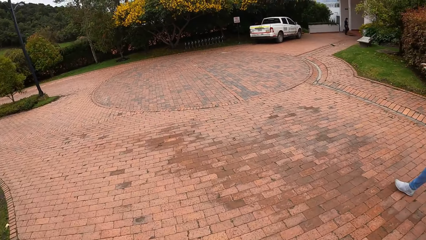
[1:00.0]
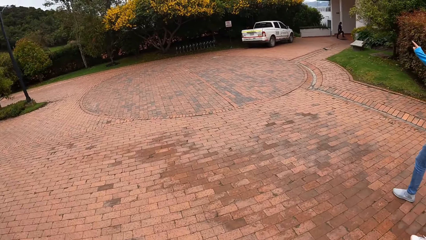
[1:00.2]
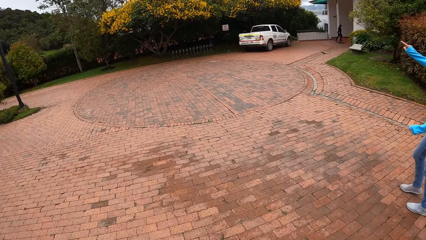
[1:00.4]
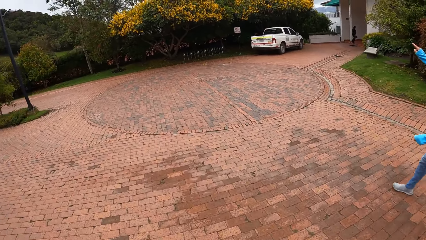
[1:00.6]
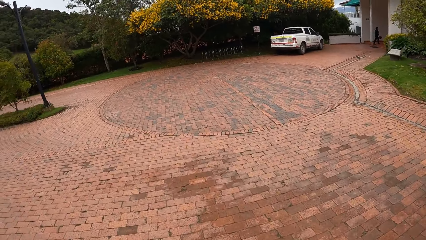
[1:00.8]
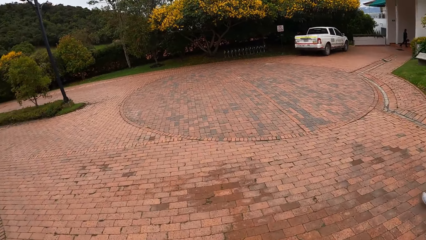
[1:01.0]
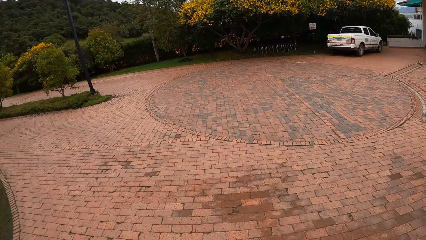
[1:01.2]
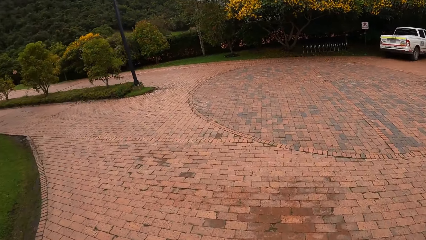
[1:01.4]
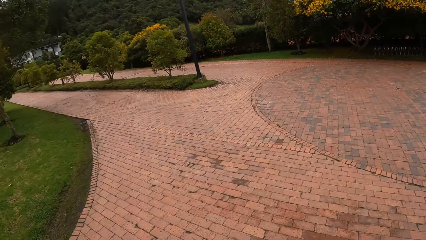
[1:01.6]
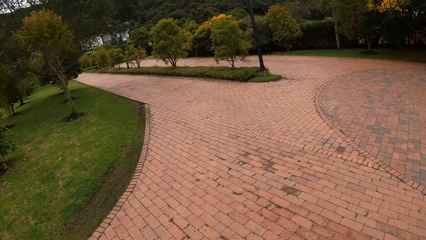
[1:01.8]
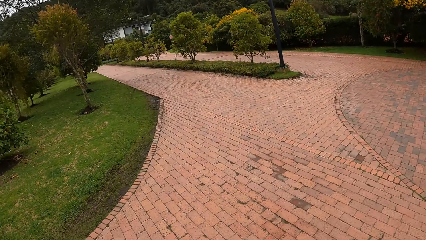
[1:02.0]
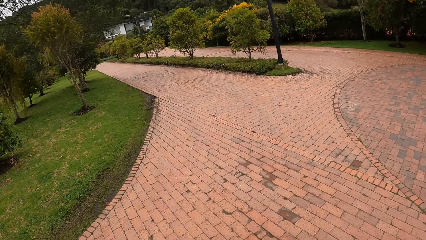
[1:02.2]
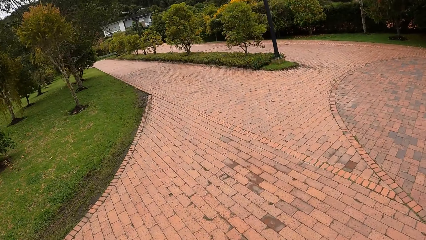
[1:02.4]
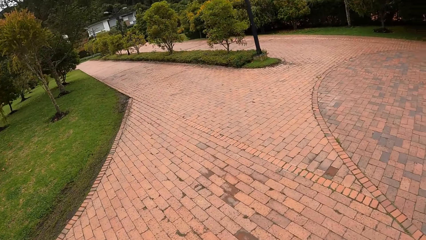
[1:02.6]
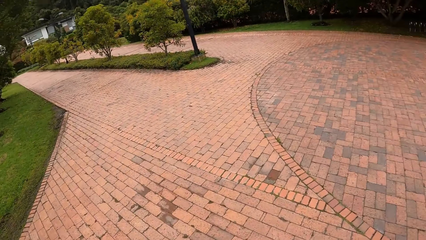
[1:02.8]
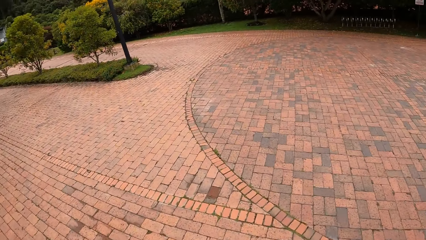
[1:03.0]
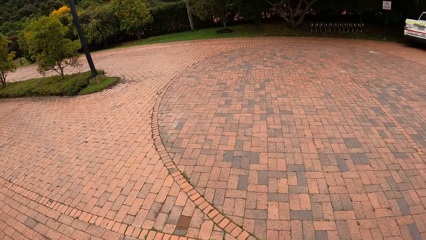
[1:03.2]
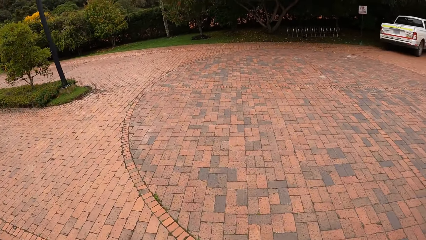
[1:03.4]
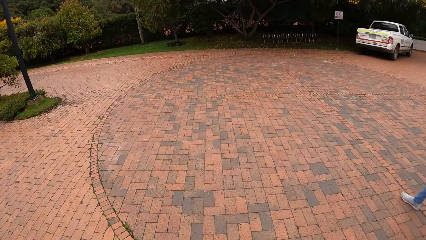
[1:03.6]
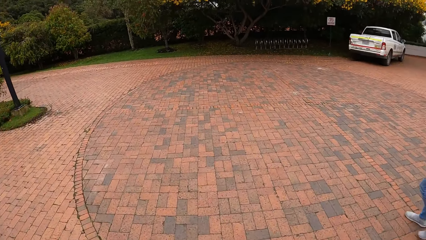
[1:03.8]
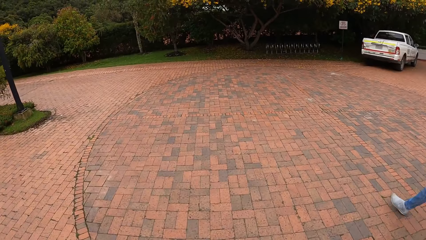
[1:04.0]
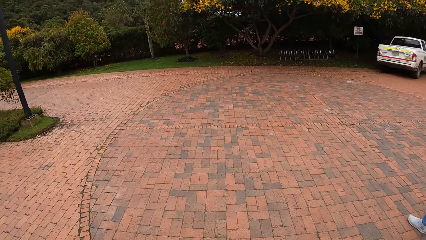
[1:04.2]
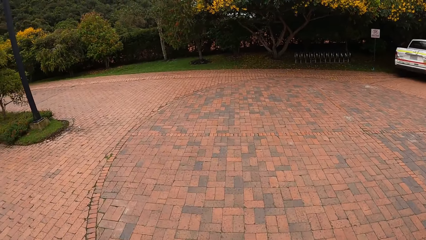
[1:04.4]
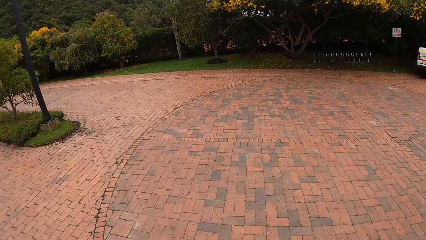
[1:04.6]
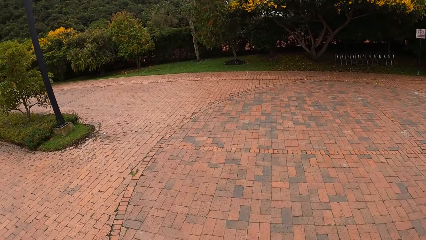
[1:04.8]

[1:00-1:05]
A woman points to a direction with her right hand.

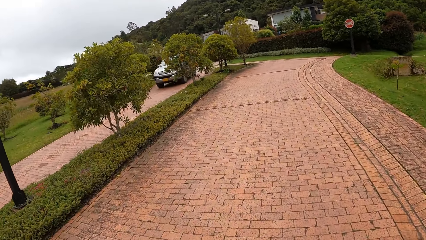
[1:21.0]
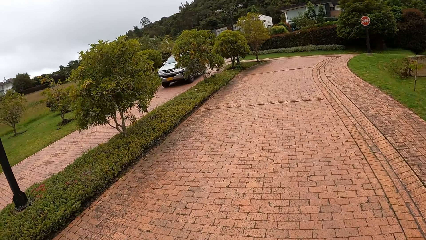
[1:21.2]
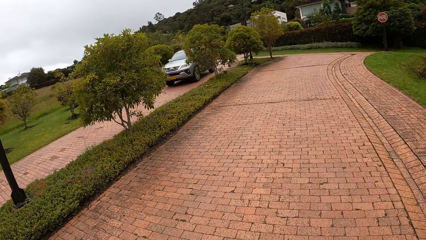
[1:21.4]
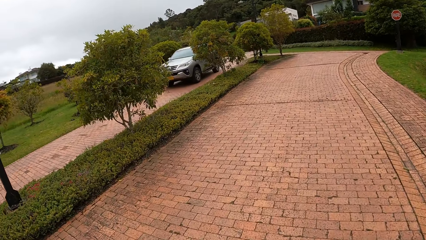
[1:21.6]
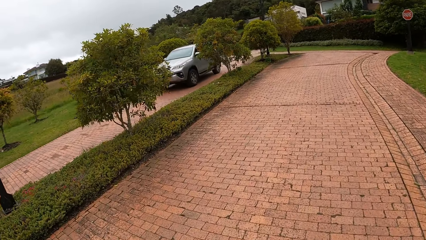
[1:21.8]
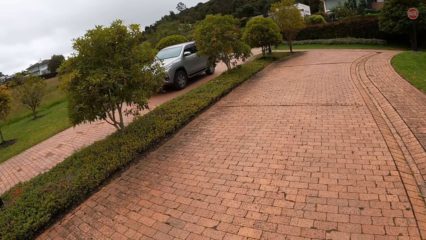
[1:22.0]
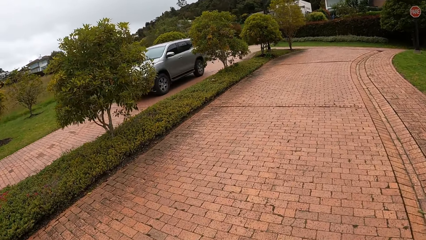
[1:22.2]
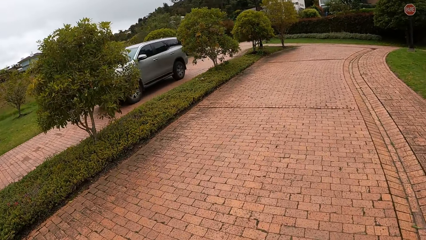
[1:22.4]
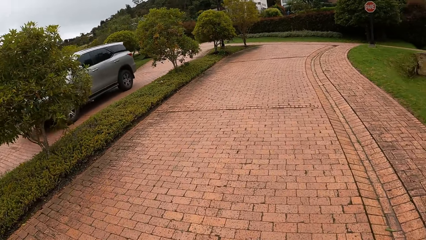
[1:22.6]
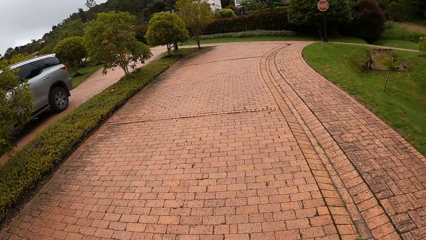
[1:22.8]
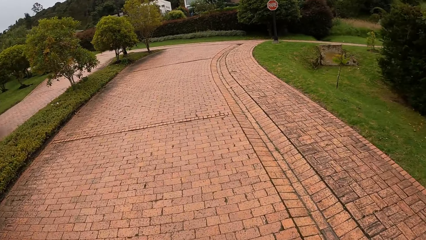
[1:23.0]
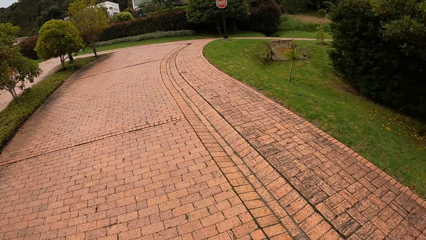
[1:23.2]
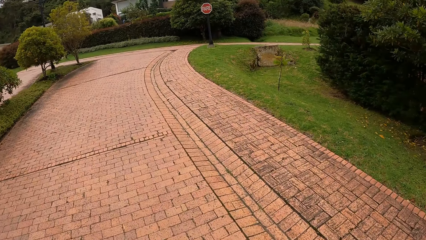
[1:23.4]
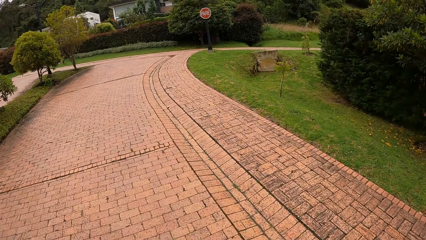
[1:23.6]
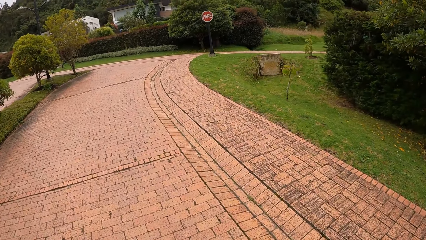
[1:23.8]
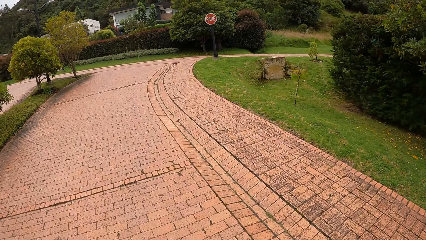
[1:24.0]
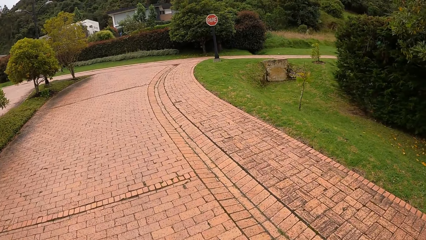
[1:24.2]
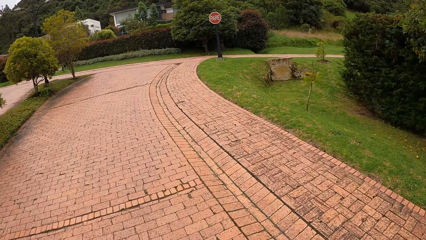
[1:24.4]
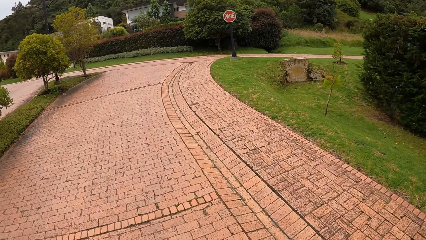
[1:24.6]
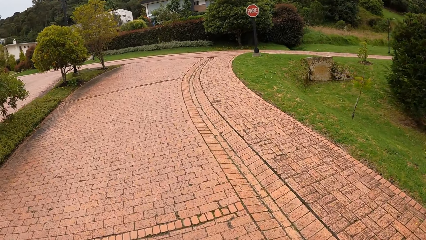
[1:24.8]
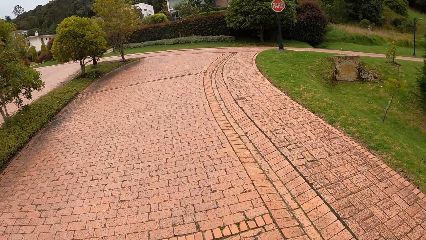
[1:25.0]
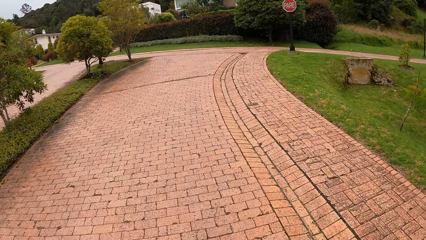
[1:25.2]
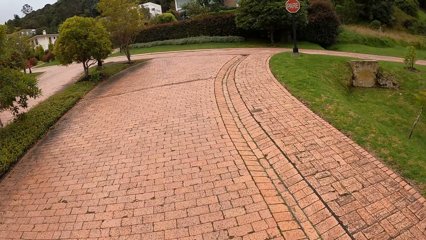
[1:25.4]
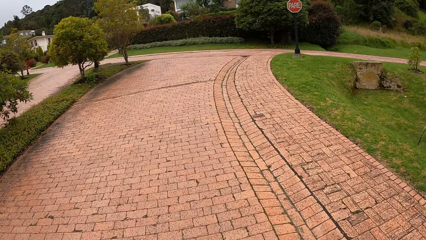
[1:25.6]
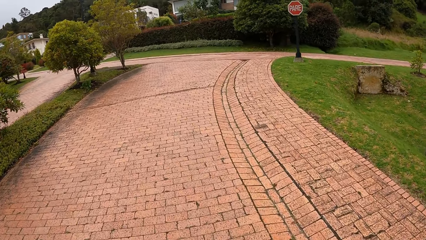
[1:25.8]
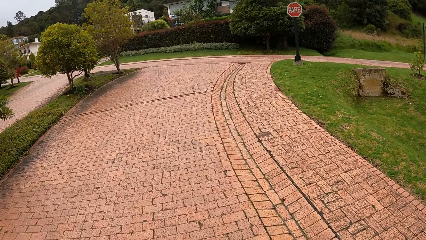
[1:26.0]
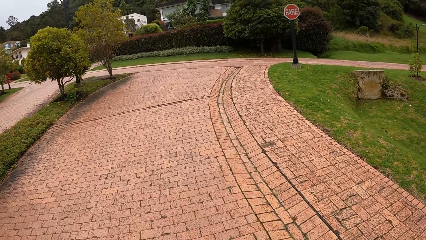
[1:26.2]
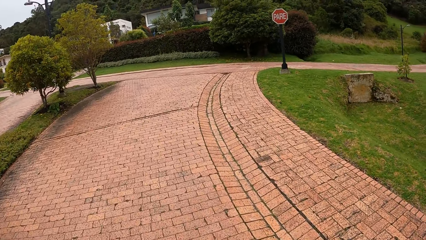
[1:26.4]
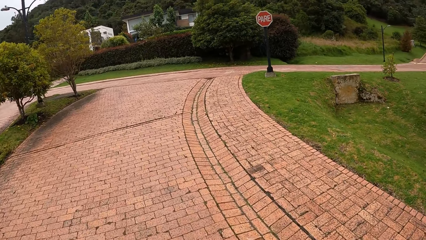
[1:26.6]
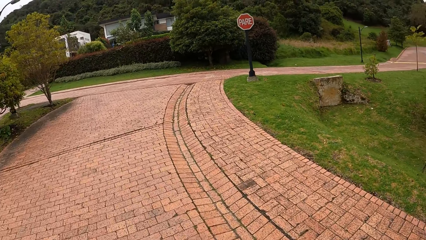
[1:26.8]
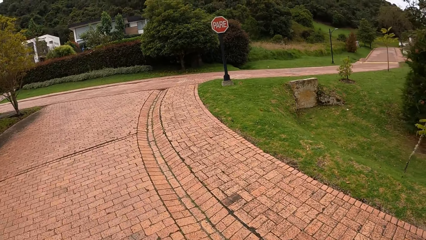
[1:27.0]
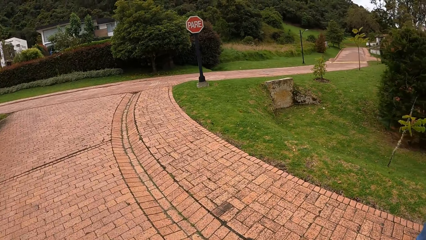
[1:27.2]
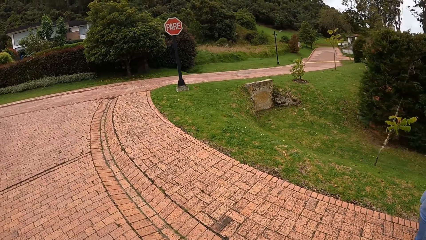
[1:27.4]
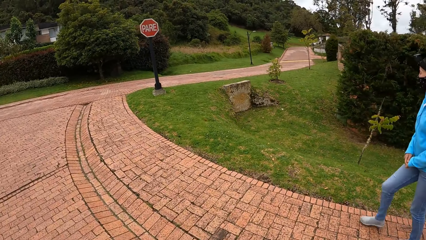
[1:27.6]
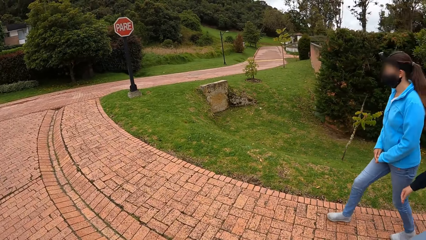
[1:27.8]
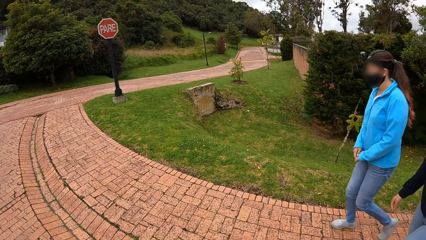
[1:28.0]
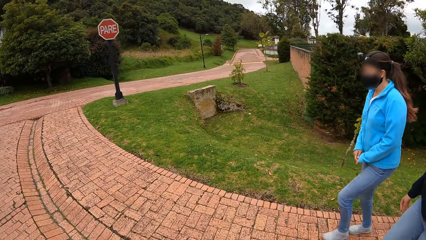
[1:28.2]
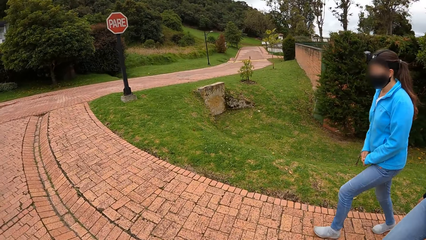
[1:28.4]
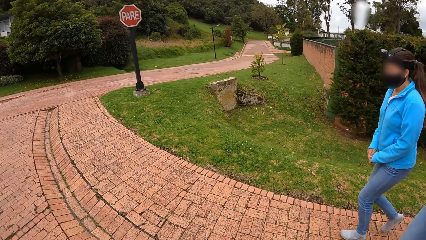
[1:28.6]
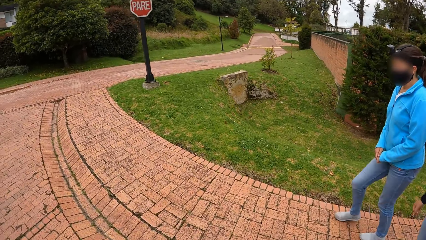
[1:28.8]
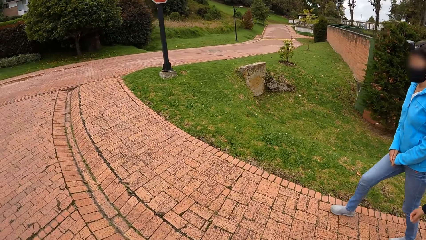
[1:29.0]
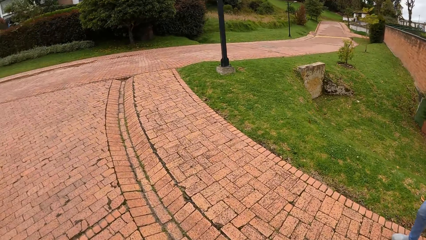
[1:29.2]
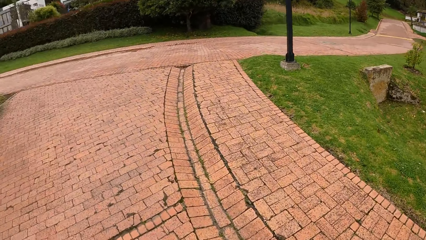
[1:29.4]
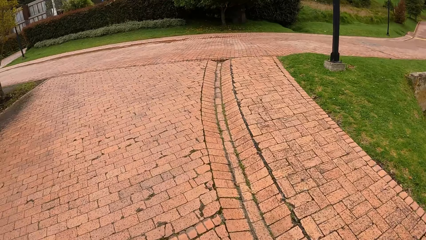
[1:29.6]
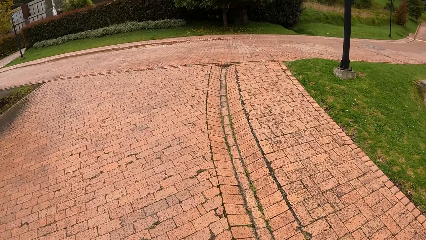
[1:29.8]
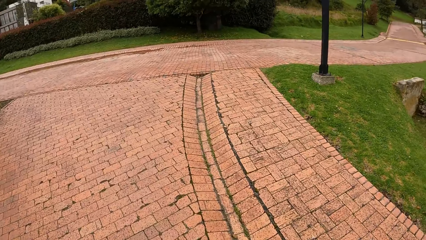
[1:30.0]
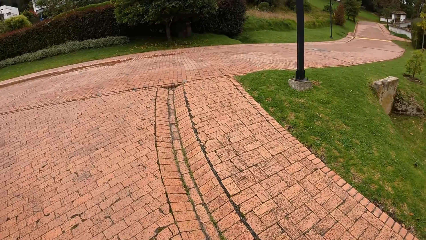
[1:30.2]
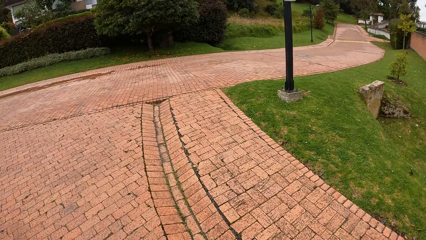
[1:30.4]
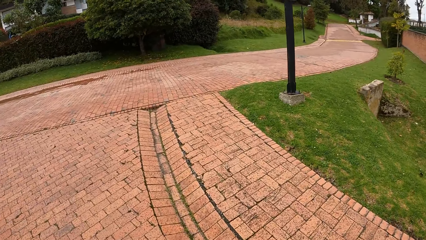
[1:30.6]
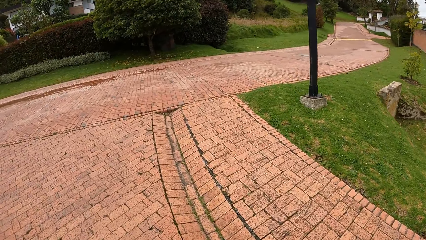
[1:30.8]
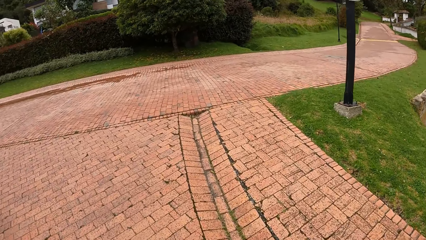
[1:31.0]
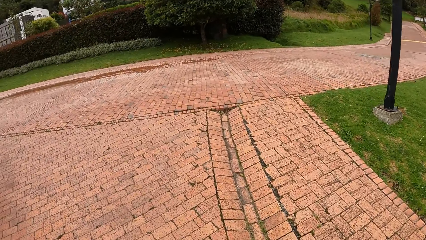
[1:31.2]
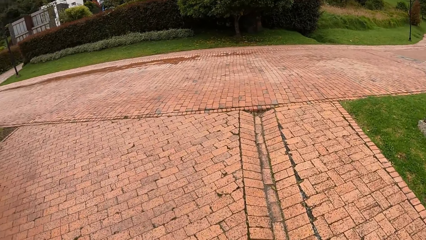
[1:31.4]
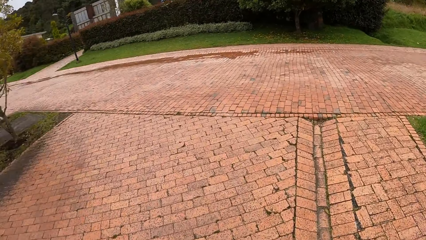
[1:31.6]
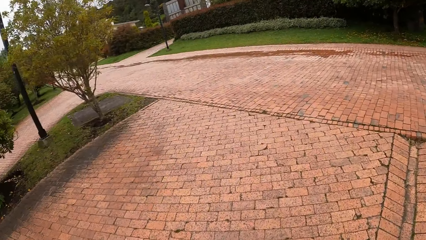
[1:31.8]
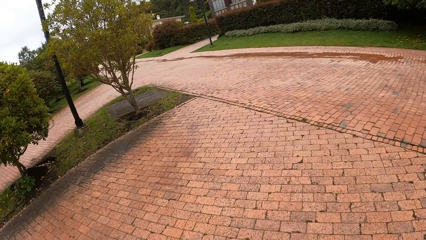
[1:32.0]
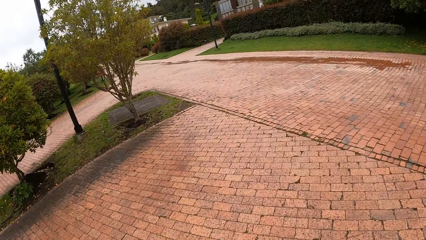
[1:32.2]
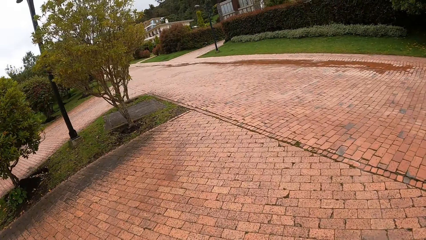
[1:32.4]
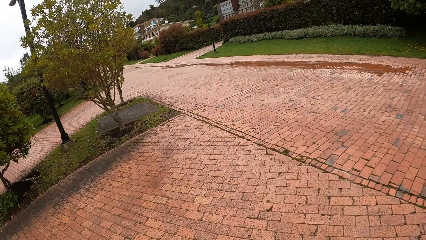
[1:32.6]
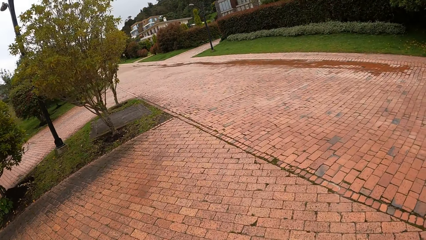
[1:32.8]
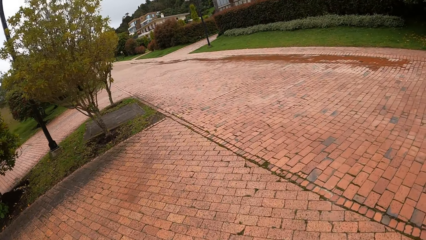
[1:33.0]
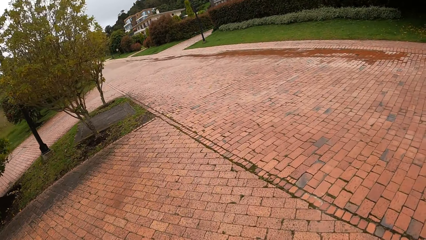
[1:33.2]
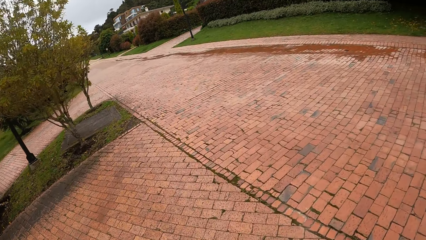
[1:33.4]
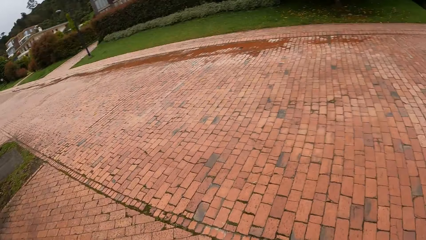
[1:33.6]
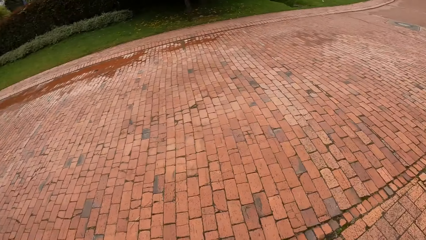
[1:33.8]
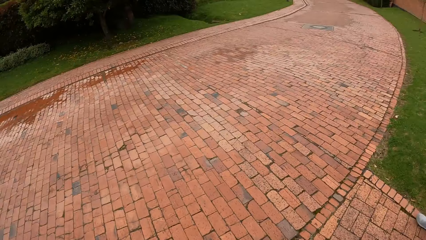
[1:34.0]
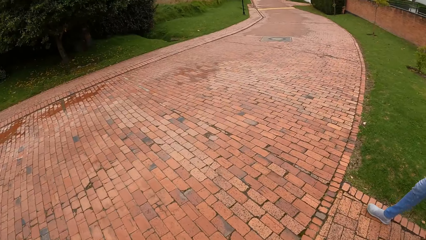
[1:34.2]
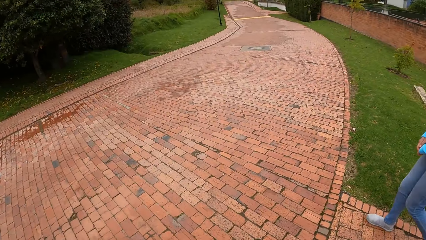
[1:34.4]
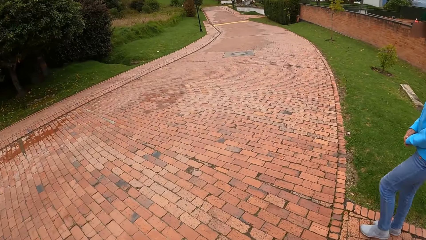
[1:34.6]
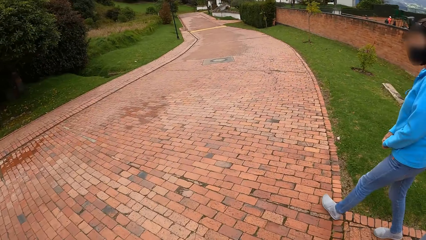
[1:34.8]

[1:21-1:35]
A silver jeep drives past the camera wearer.
